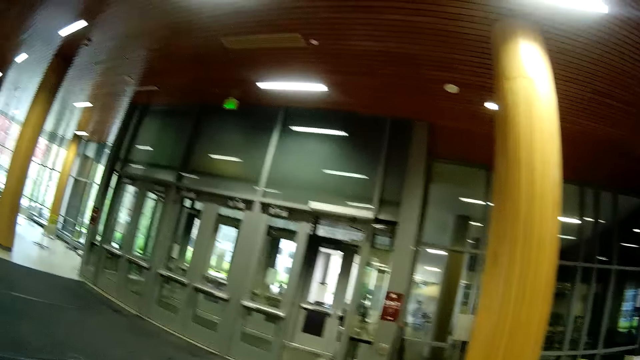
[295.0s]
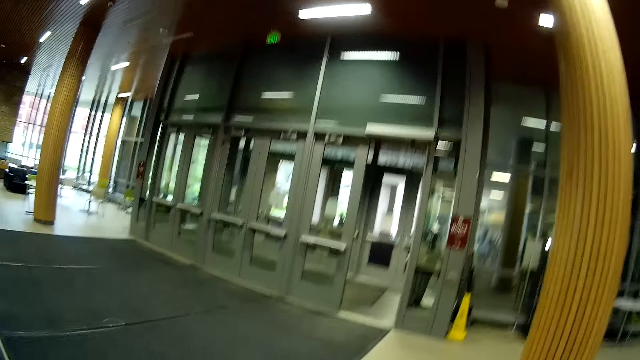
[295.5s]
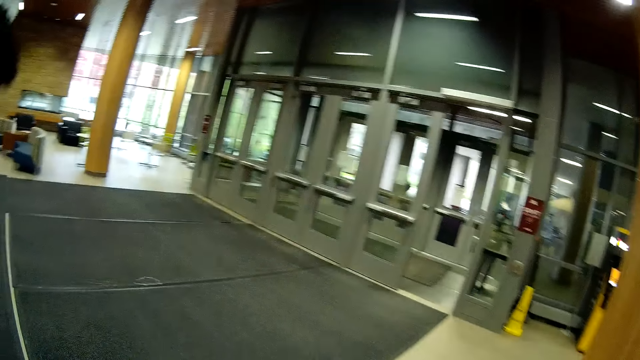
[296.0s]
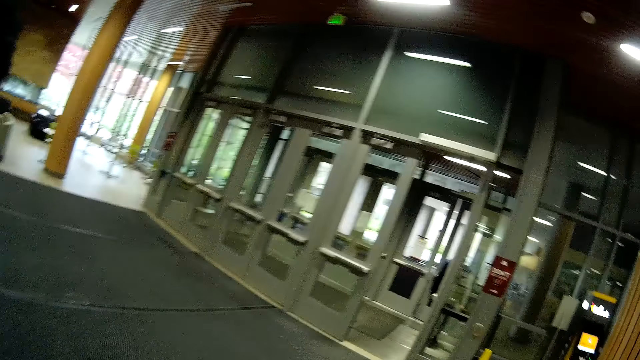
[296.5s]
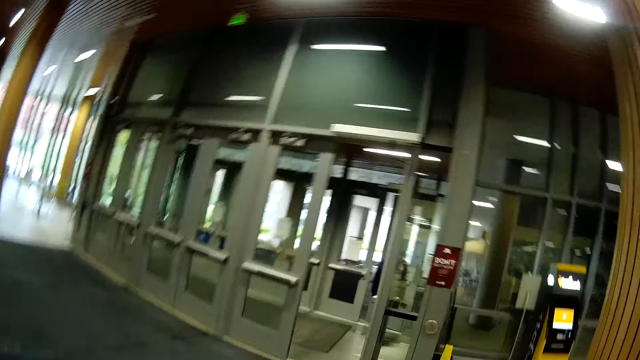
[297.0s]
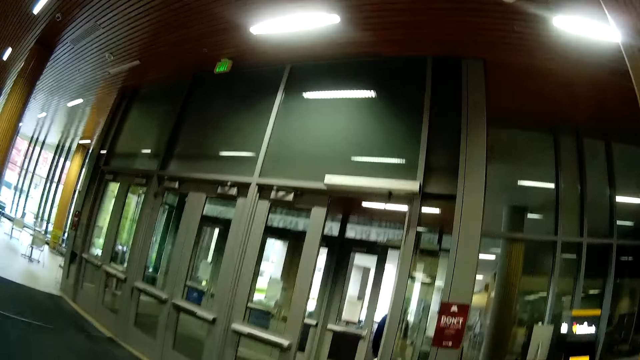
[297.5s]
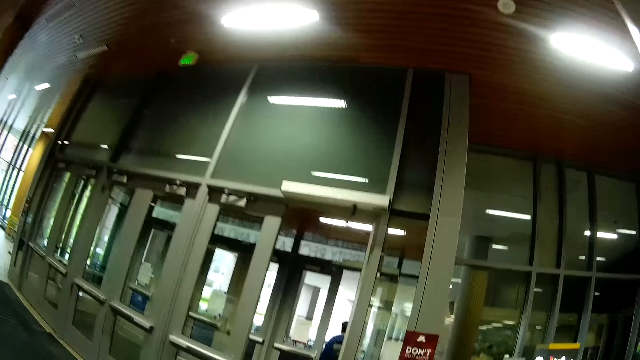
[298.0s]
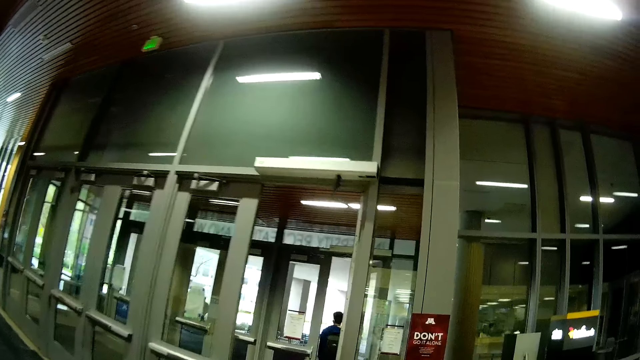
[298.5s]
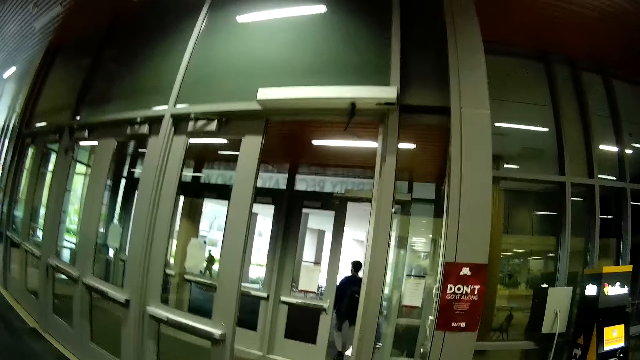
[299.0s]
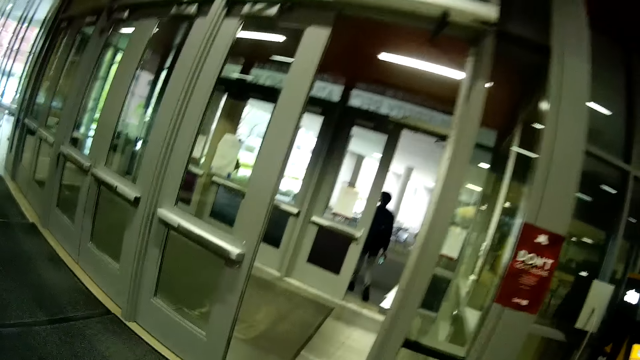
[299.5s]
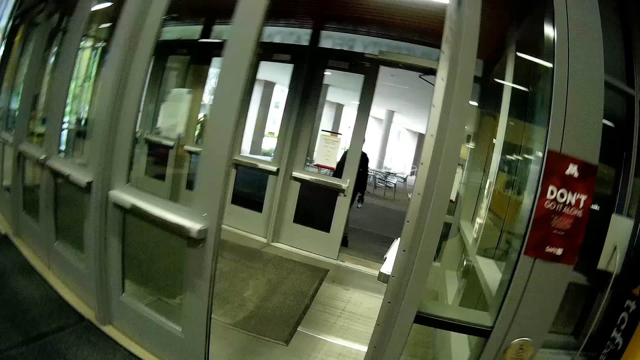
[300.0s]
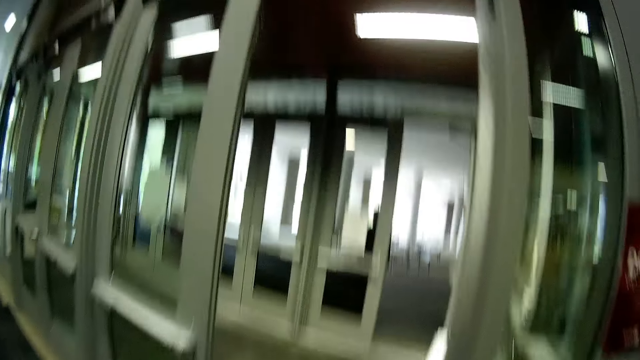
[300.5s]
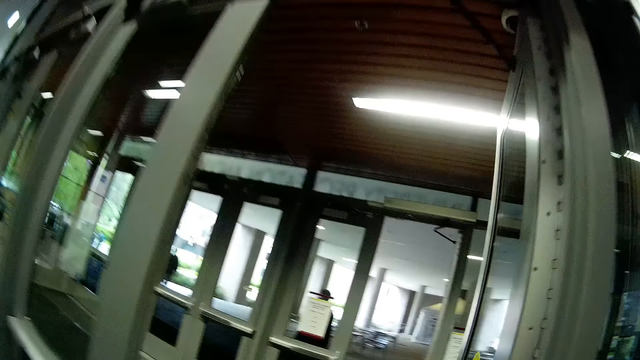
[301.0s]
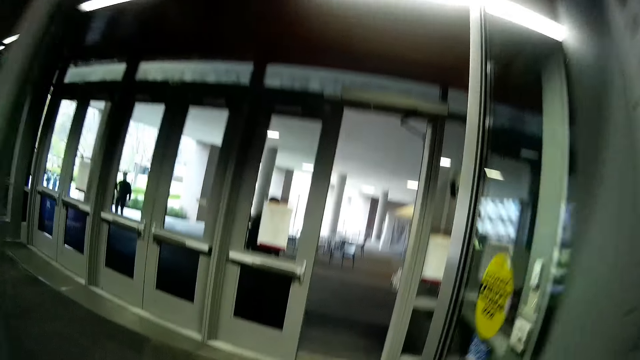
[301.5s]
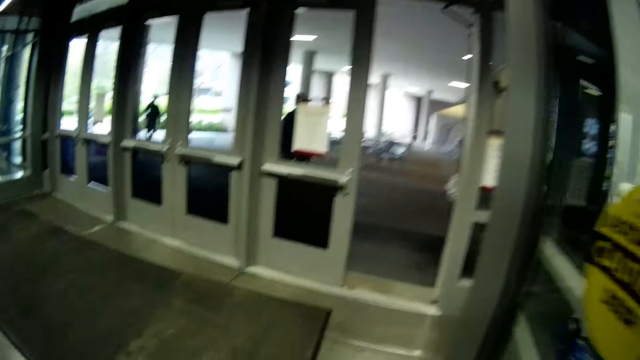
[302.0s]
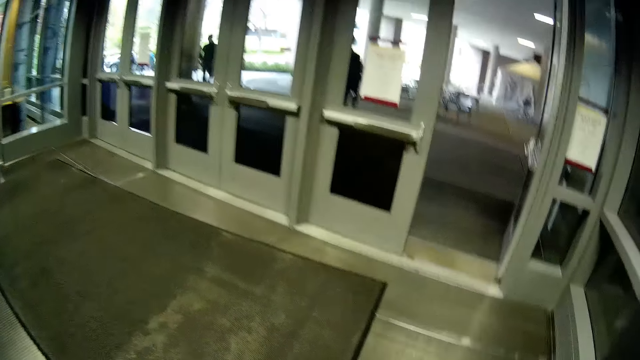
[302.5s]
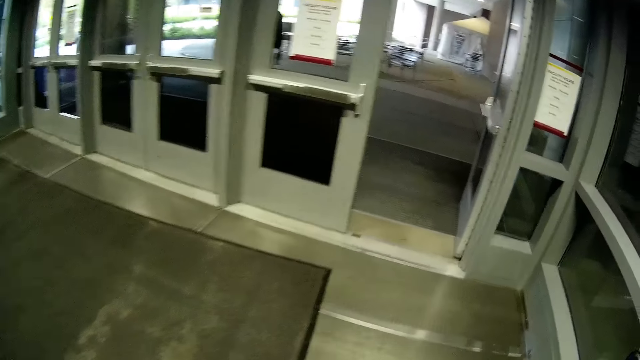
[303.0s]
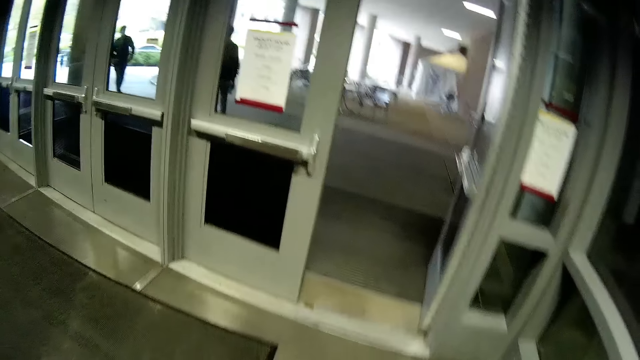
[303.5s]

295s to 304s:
The camera wearer converses with a man. They move around the room. They walk through a door.

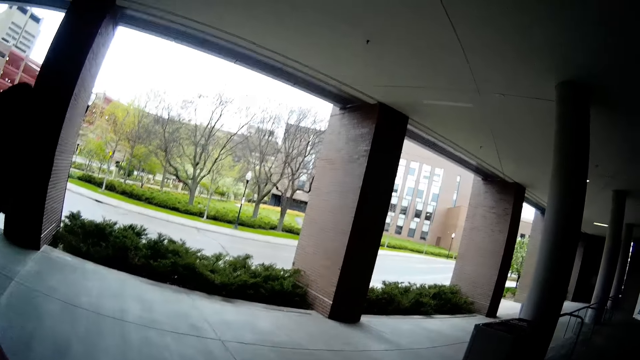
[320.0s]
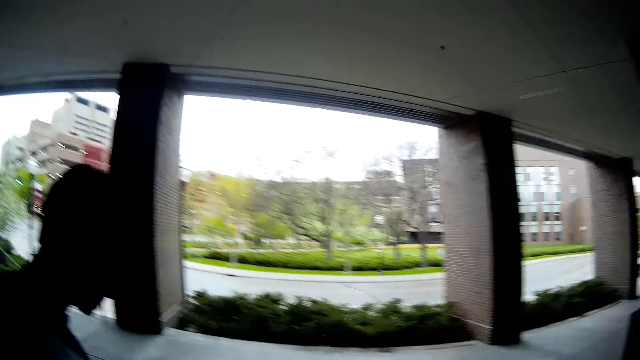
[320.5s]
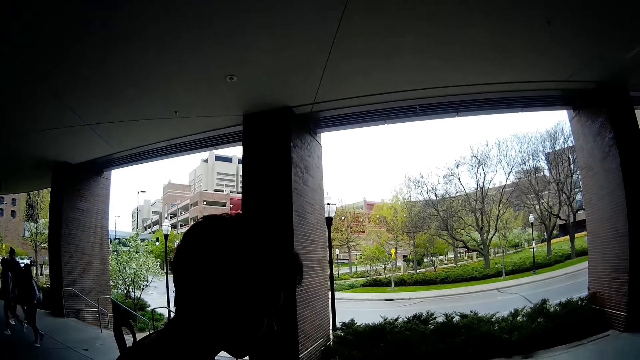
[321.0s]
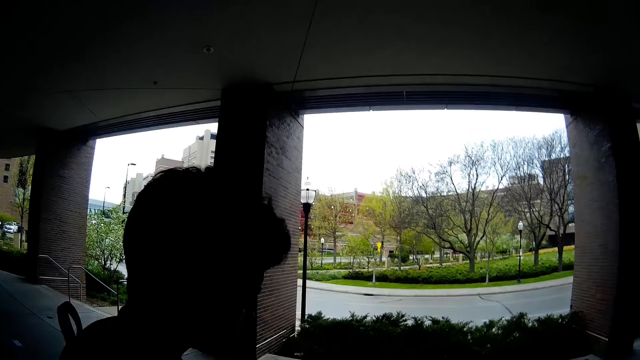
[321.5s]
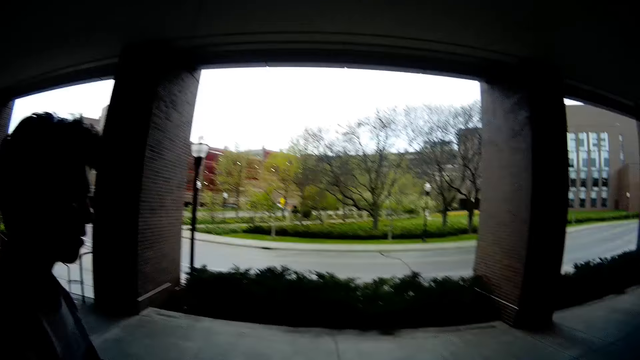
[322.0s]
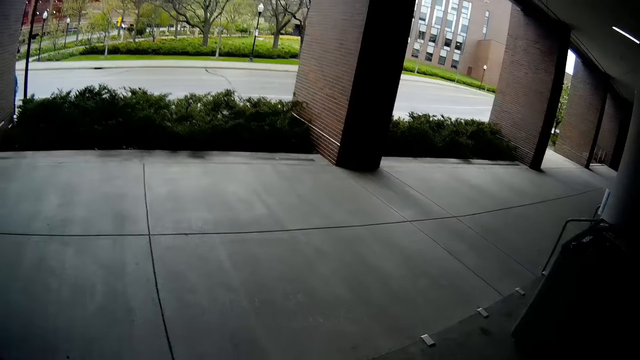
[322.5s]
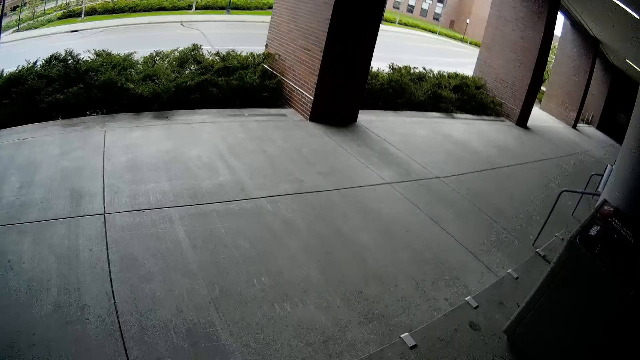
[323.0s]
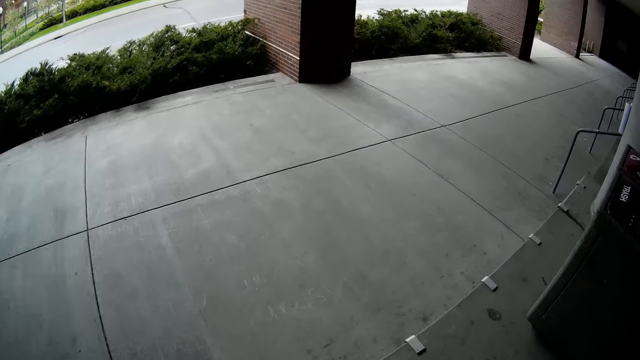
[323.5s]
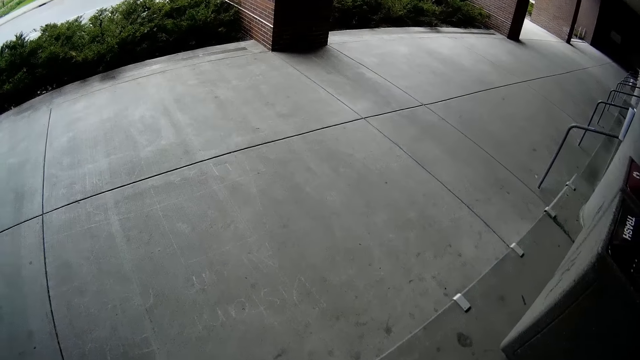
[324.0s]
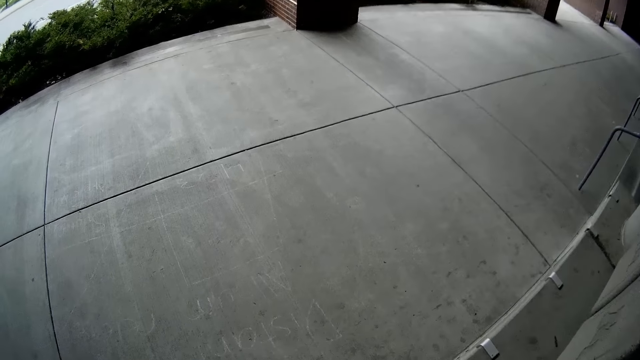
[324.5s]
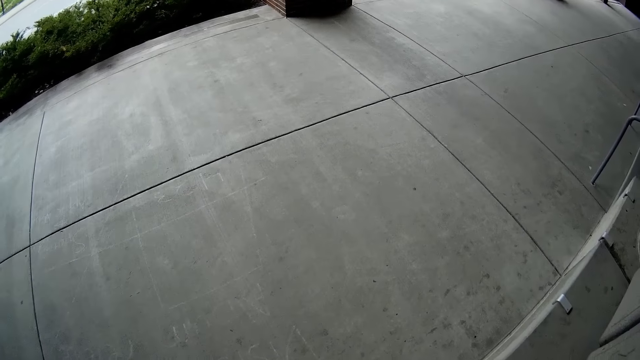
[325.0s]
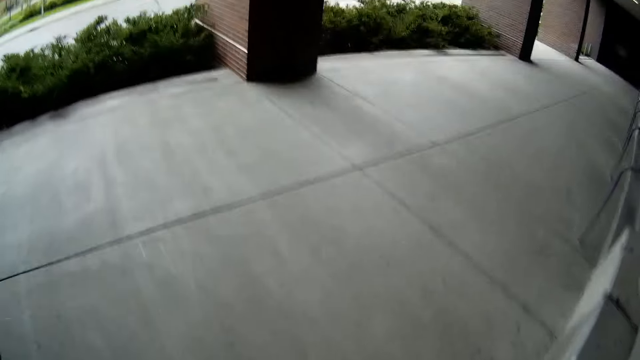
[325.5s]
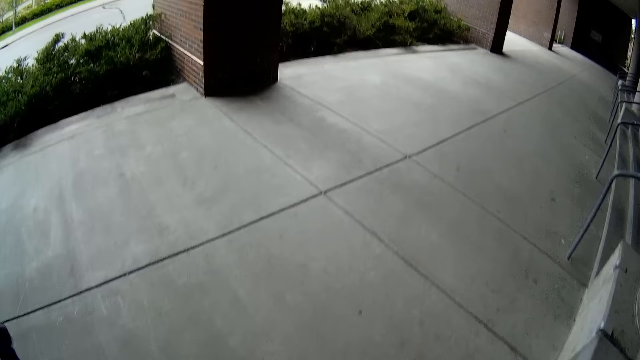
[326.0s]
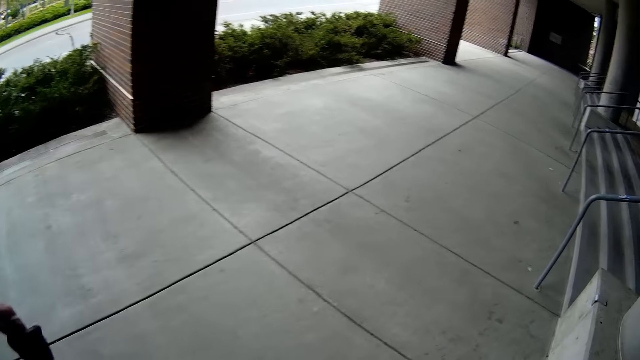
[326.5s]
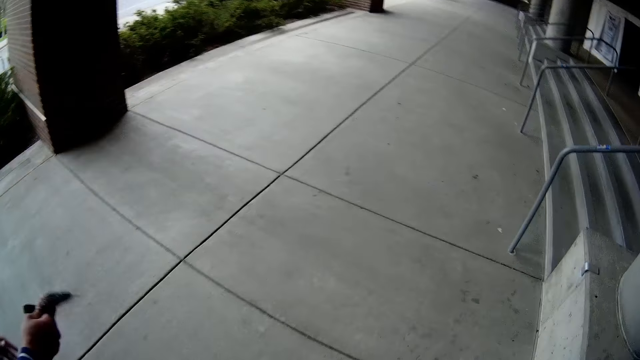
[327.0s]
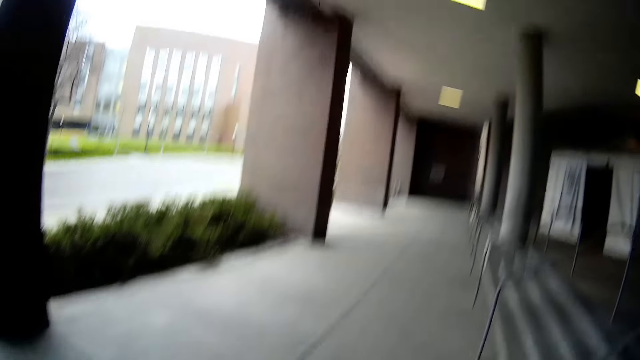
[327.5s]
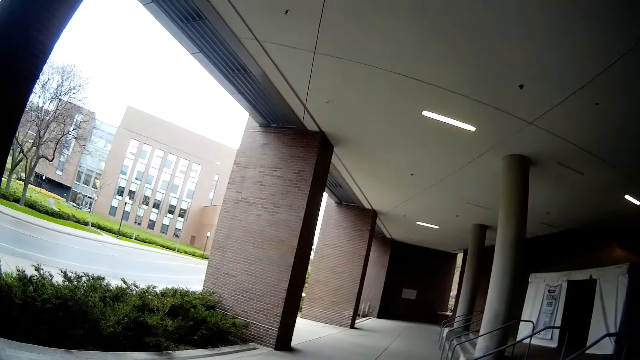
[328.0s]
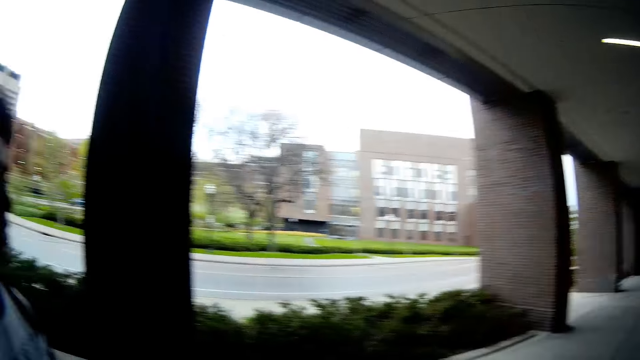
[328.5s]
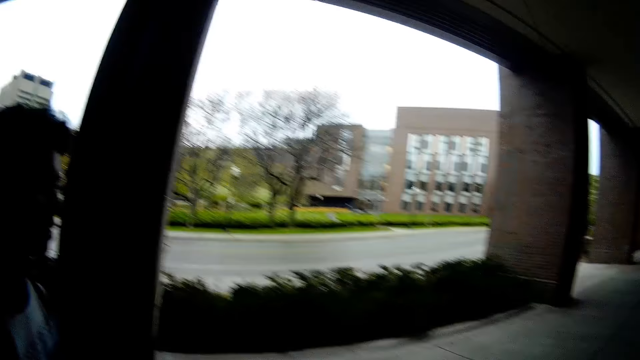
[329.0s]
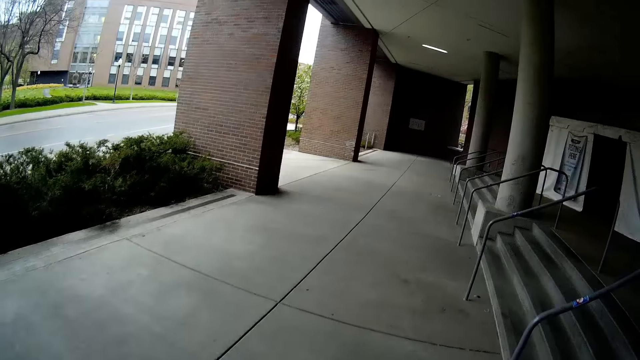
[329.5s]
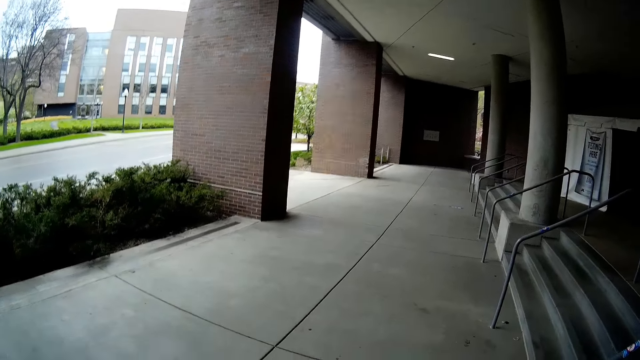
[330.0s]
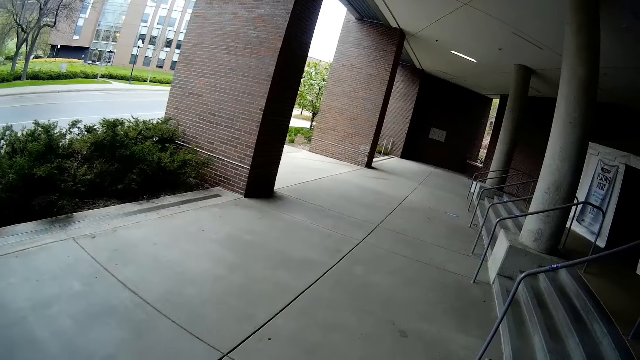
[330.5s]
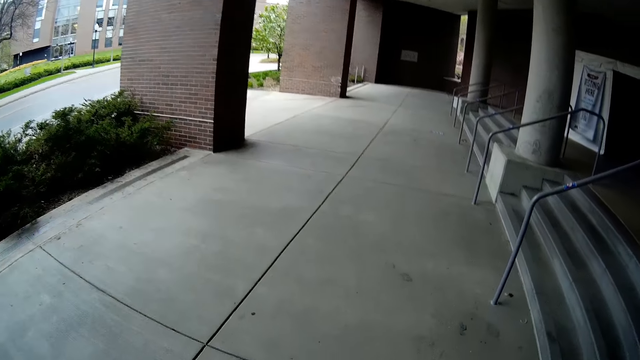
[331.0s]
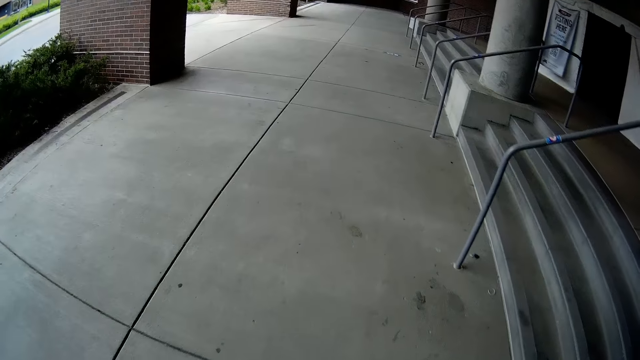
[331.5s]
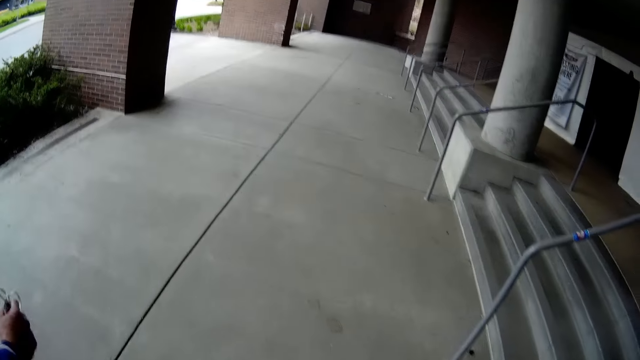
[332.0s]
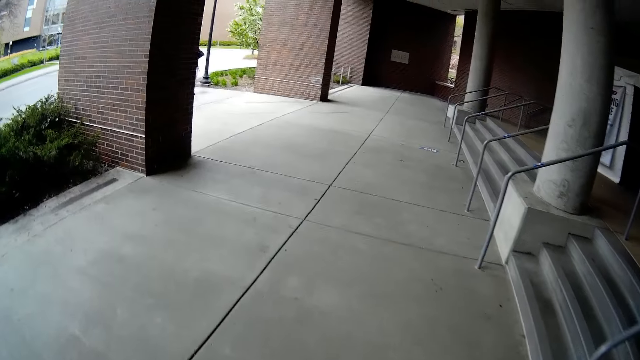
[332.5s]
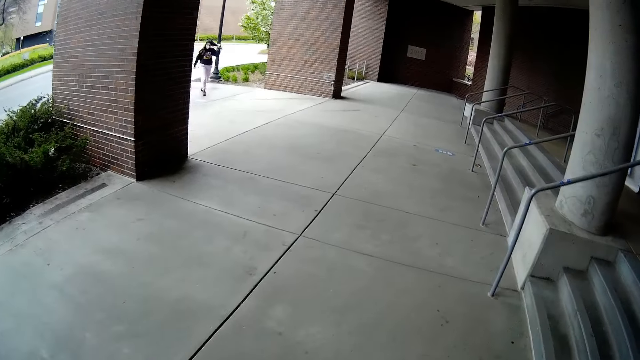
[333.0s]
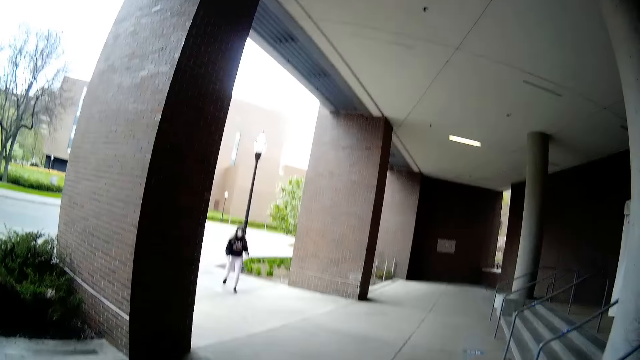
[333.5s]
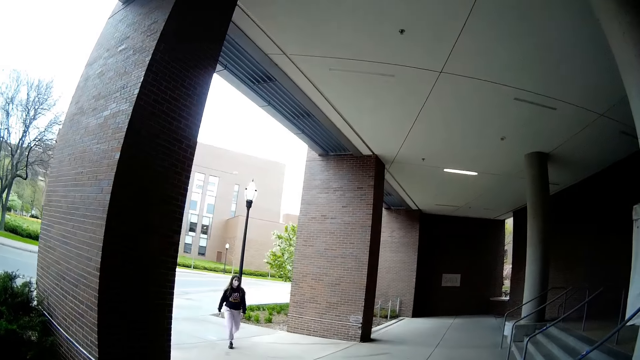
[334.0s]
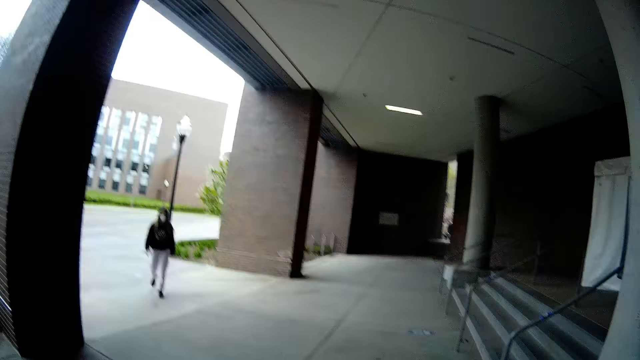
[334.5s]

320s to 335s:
The camera wearer looks around the building. They converse with a man. The man holds a facemask in his left hand. The man holds the facemask in his right hand. The camera wearer moves around the building. They converse with the man. They move around the building.
